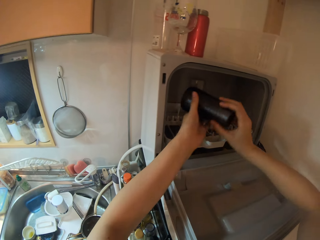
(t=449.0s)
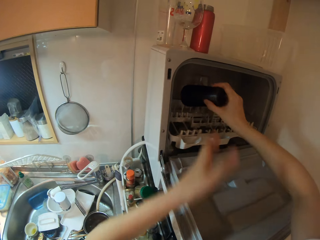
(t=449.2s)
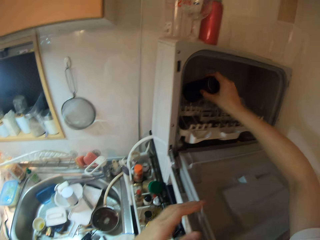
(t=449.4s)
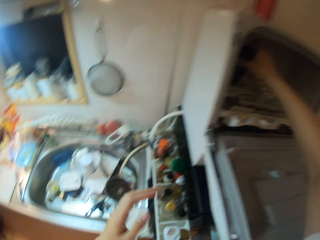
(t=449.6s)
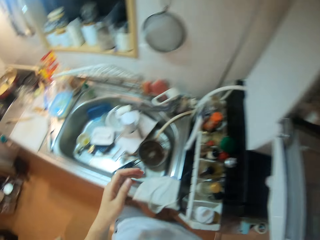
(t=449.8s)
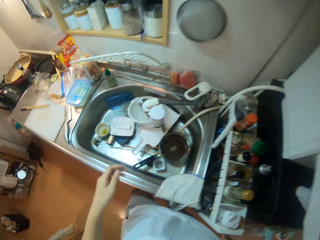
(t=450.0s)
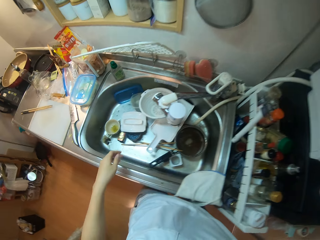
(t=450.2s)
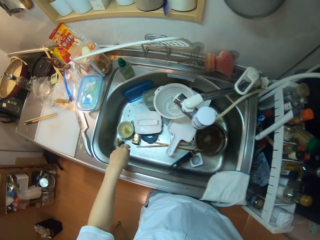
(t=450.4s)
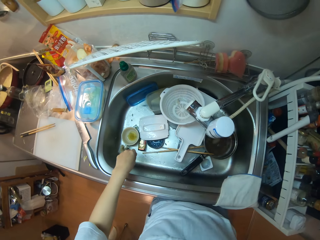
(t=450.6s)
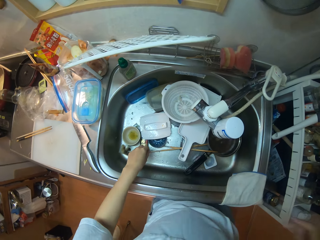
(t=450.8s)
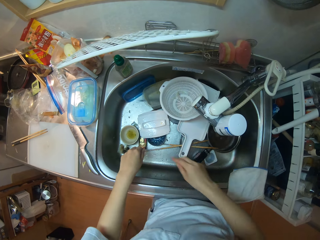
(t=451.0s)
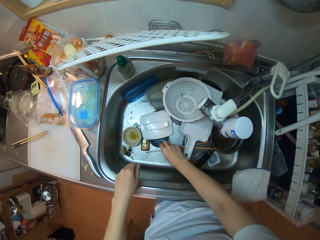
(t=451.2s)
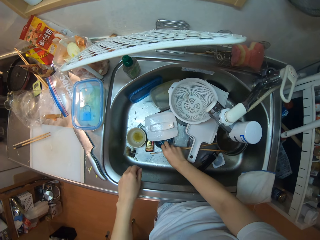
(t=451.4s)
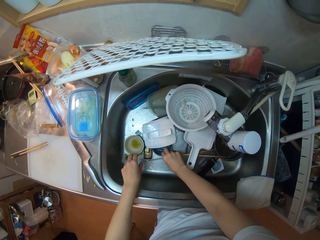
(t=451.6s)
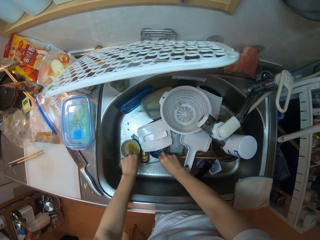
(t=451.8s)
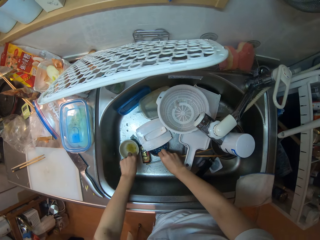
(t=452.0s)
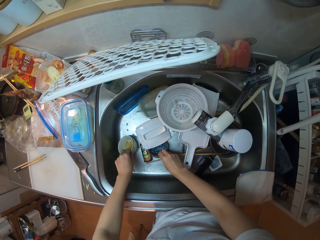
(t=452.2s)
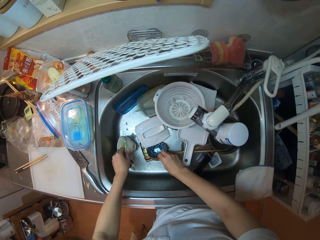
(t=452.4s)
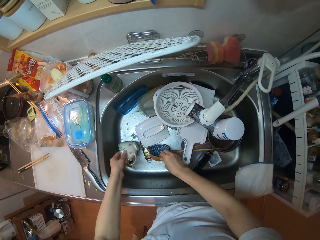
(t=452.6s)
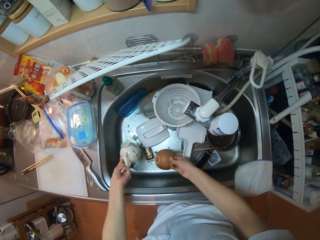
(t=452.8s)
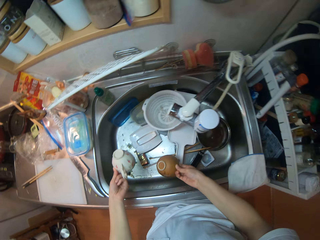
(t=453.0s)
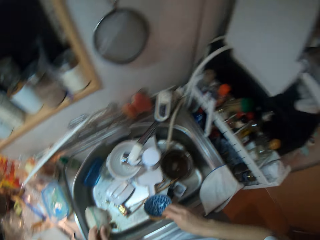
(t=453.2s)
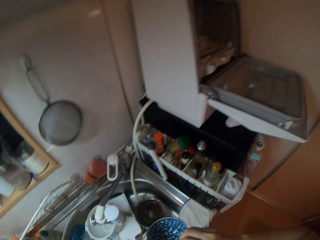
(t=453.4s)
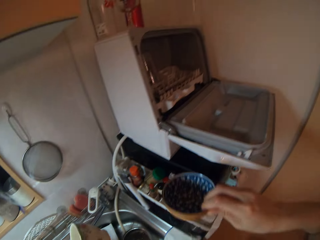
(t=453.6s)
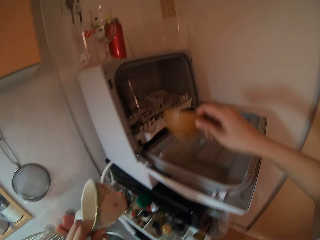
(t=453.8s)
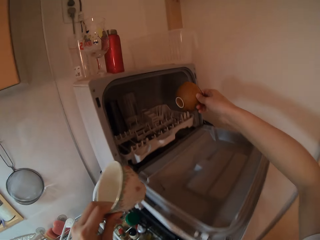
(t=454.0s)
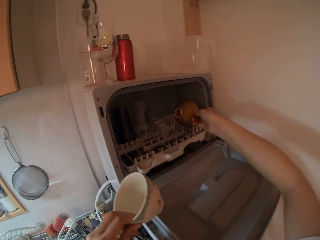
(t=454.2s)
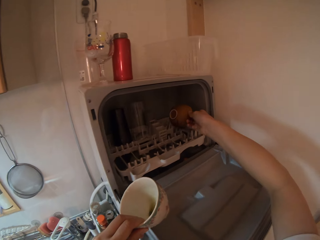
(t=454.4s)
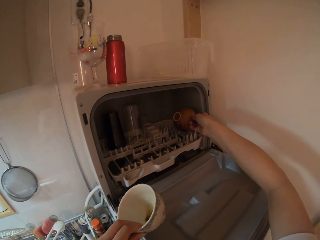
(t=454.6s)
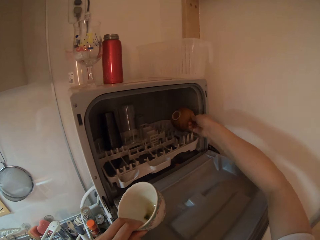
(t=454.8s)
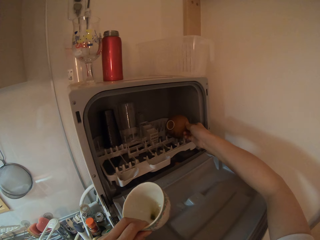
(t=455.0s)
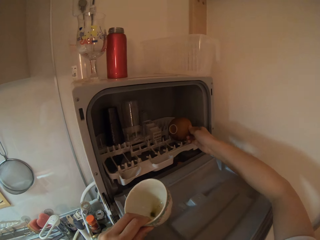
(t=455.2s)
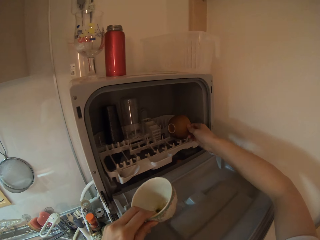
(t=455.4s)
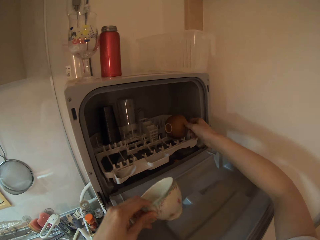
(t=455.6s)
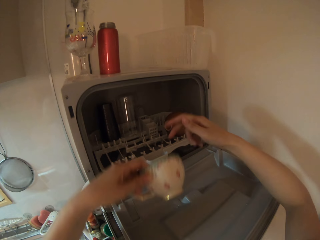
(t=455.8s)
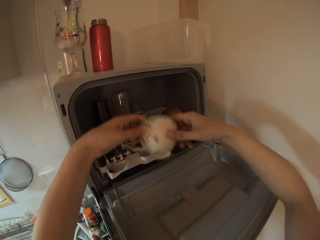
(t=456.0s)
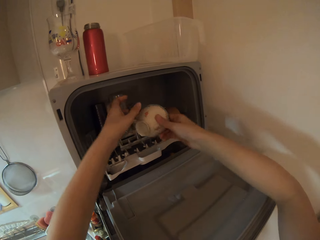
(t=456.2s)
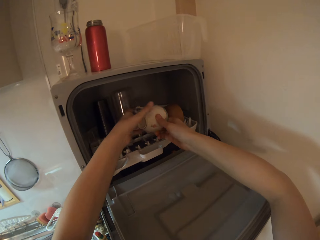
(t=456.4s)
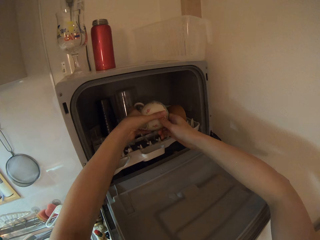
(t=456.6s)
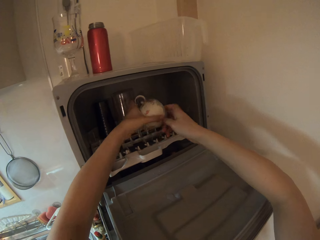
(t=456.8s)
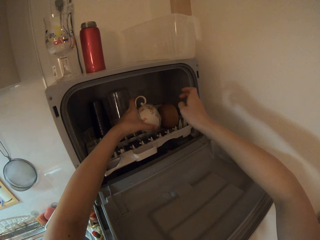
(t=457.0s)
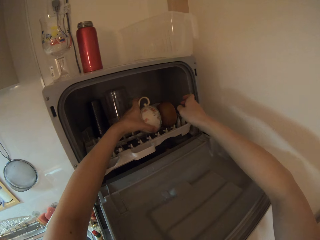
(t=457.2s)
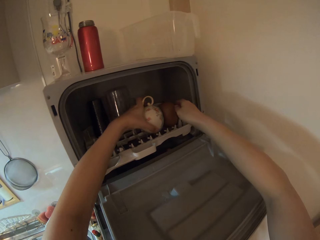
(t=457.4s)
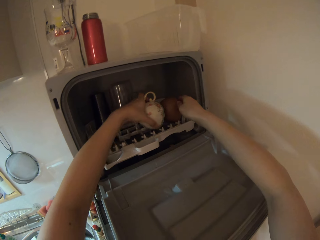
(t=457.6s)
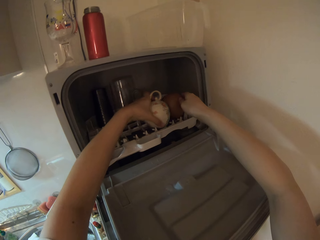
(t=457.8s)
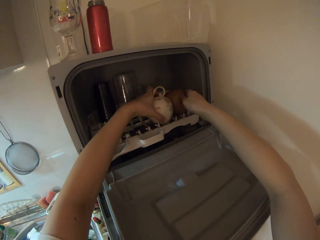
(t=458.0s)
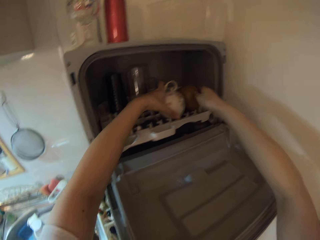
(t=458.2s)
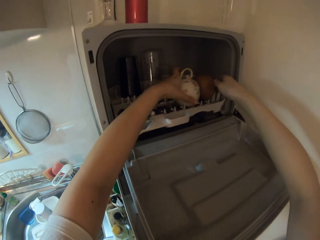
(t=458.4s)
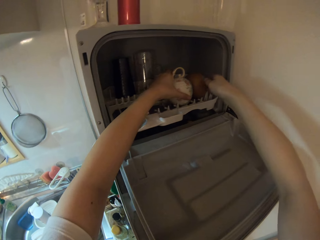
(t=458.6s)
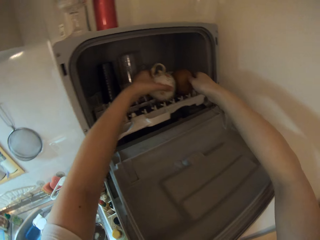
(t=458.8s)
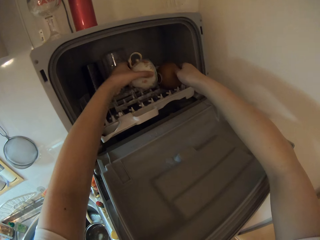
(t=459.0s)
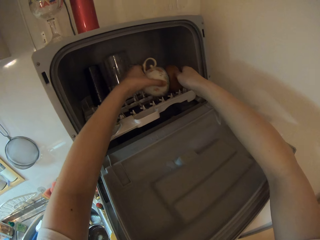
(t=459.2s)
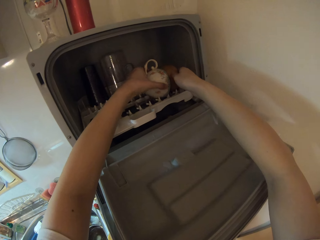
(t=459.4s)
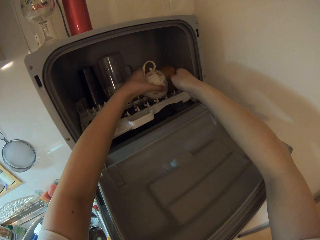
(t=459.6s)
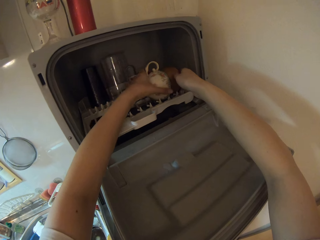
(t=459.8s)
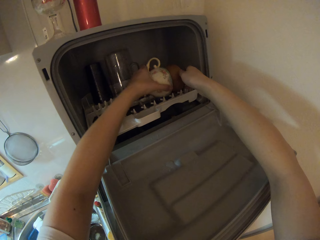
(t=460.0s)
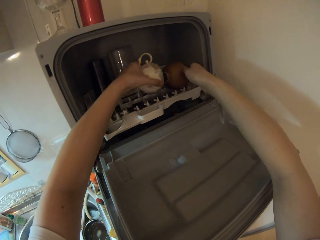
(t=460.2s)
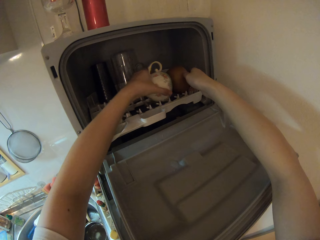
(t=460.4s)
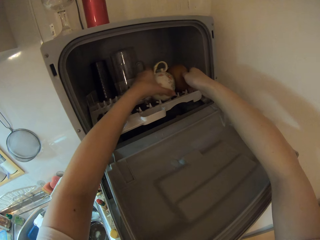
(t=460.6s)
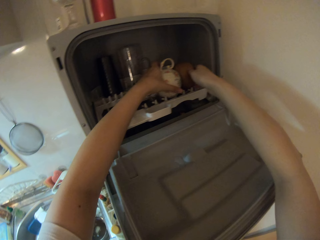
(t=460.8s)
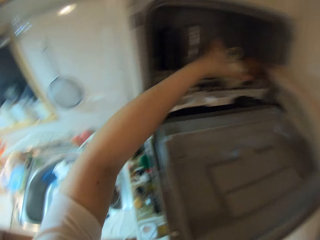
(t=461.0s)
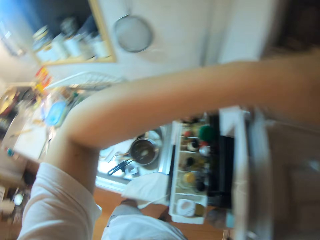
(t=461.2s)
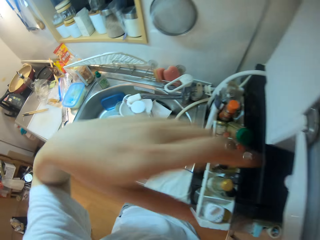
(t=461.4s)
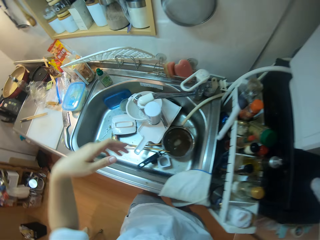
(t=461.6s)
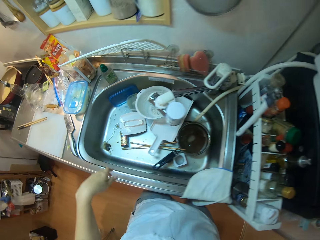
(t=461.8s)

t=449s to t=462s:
The camera wearer places the cup in her right hand in the dishwasher. She passes the cup from her left hand to her right hand. She touches the chopstick in the sink. She picks up a bowl and the cup in the sink. She pours water in the sink. She places the bowl and cup in the dishwasher. She adjusts the cup in her hands. She adjusts the bowl and the cup in the dishwasher with her hands.

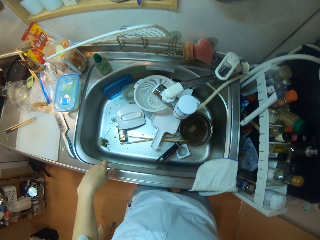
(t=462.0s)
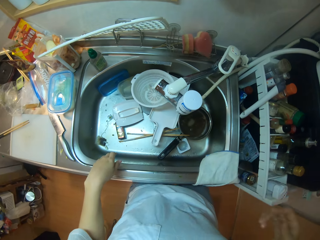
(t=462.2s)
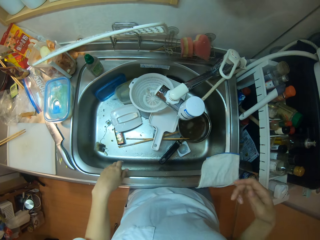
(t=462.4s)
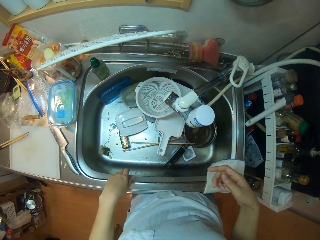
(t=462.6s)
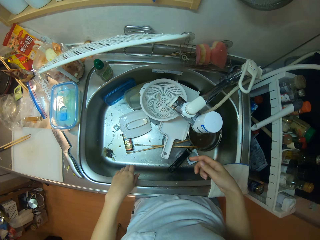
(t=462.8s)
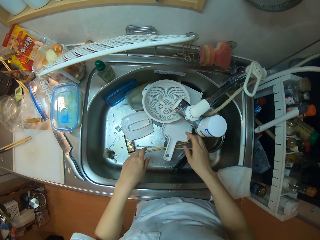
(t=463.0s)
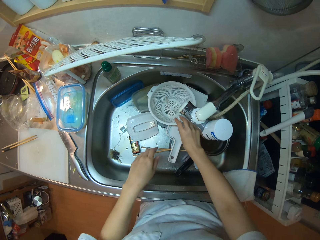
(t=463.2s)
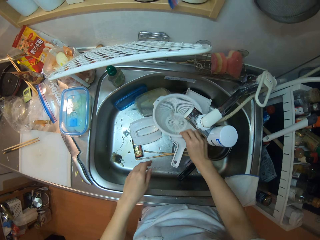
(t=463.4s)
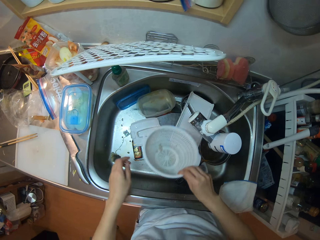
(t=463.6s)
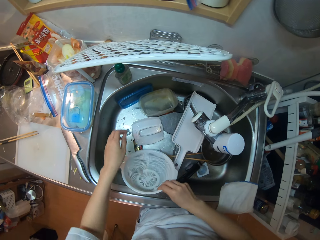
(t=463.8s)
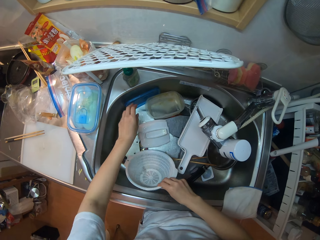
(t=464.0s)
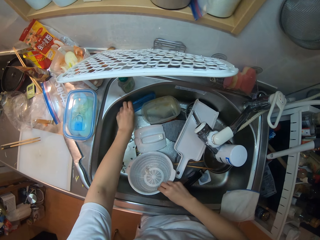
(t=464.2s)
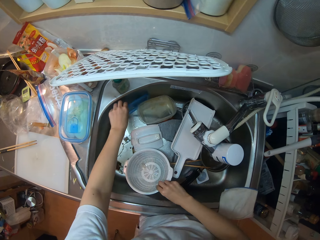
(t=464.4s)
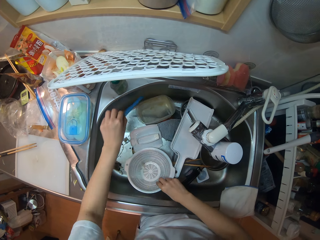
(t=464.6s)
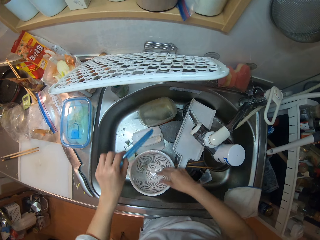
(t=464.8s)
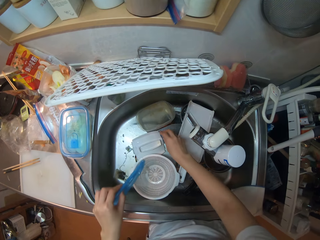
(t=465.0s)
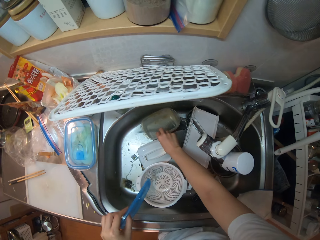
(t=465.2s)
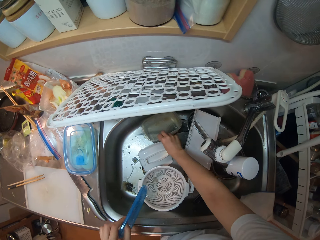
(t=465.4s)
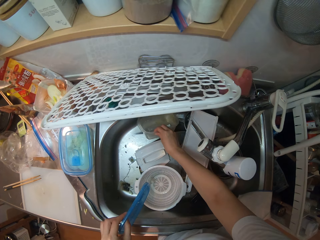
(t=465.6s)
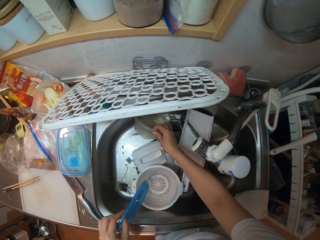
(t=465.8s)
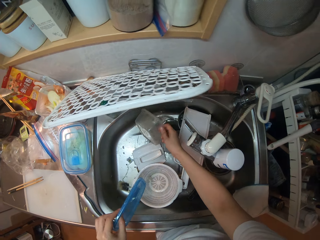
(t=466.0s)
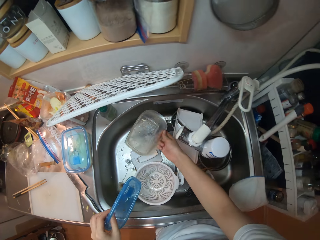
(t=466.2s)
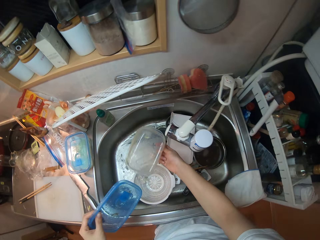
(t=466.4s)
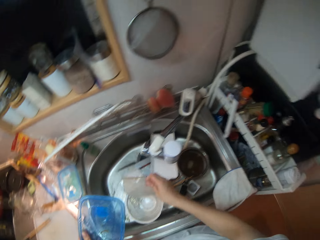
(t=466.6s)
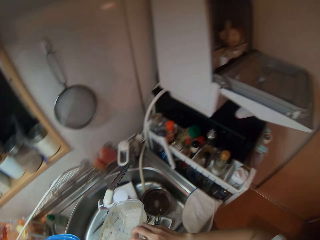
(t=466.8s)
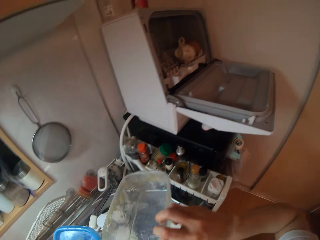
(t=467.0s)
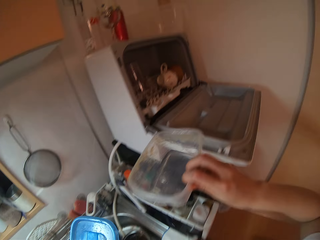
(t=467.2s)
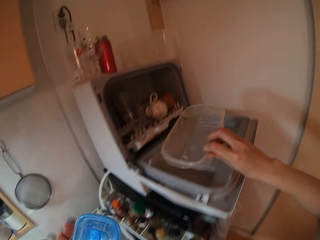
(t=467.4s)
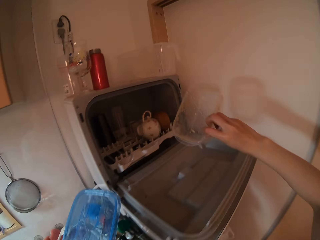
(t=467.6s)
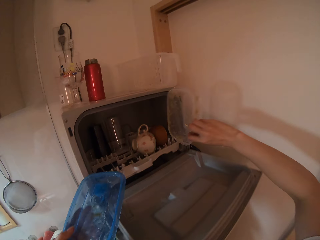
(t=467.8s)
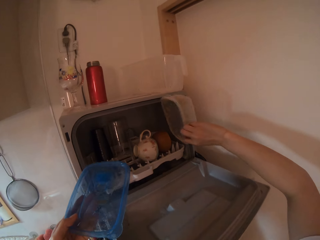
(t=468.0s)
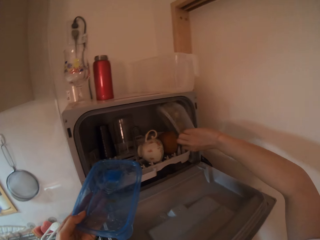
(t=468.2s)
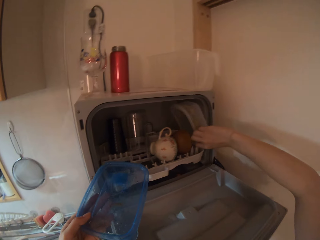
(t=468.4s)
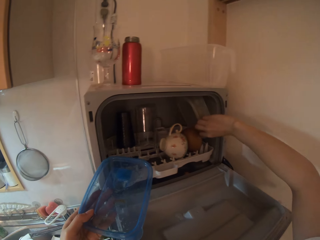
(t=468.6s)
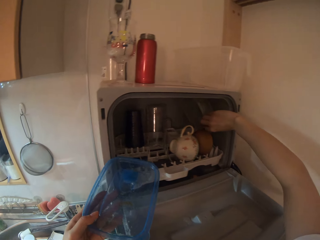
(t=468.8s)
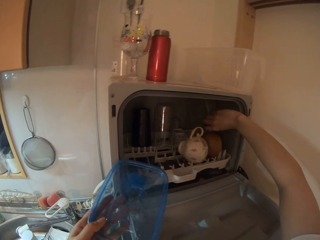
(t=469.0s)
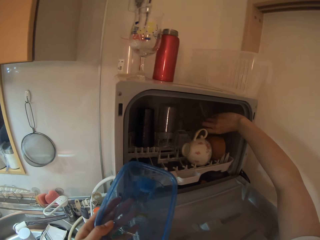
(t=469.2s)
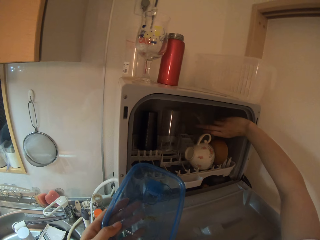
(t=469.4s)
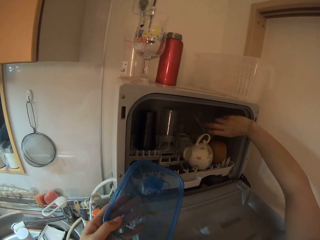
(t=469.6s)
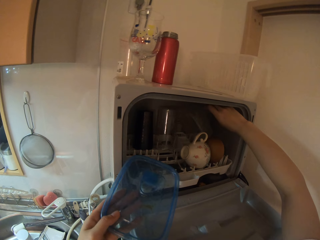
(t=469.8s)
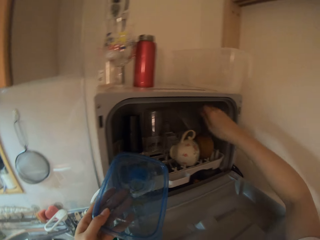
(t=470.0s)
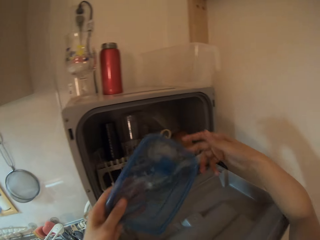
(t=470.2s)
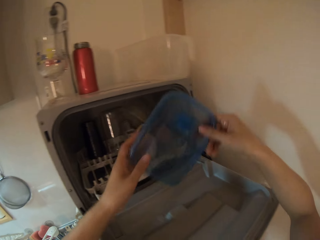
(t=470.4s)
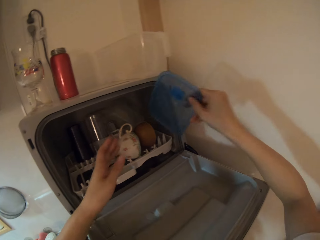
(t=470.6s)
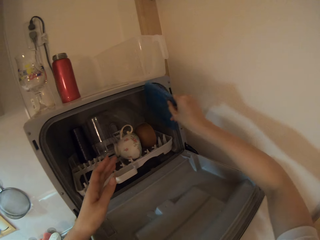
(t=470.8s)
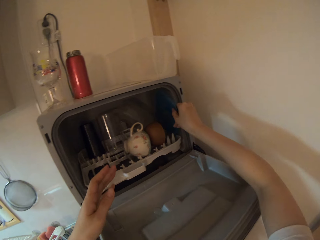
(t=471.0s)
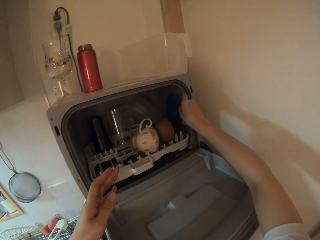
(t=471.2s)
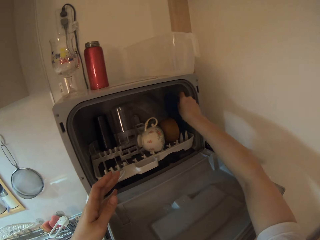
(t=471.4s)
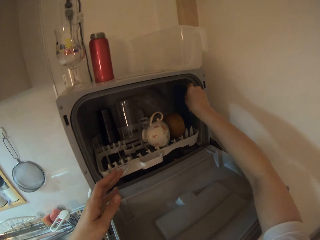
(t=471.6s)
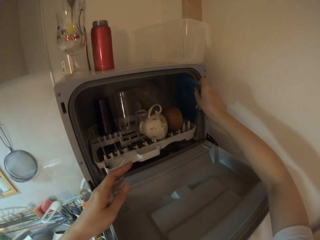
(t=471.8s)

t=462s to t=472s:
The camera wearer picks up a tray. She holds a bowl in her right hand in the sink. She puts the tray in the sink. She picks up a plastic cover from the sink. She picks up another plastic bowl in the sink. She drops the bowl in the sink. She pours water in the sink. She places the plastic bowl in the dishwasher. She passes the plastic cover from her left hand to the right hand. She places the plastic cover in the dishwasher.
